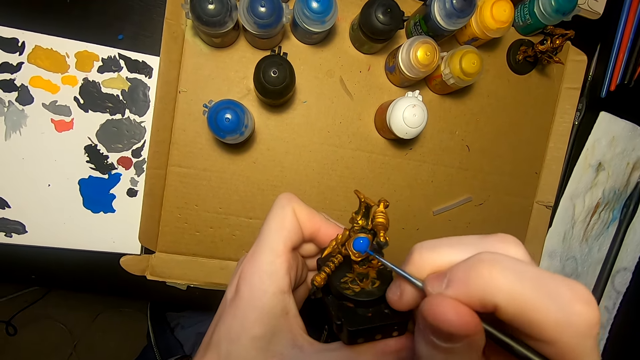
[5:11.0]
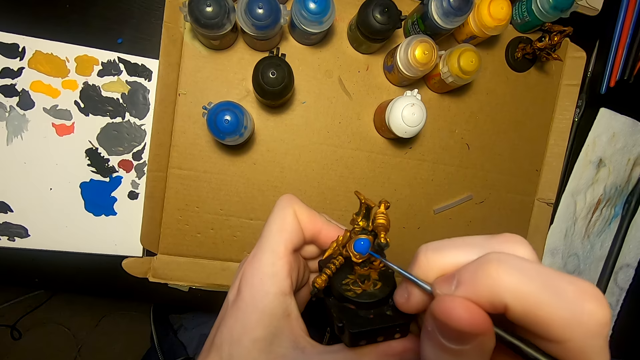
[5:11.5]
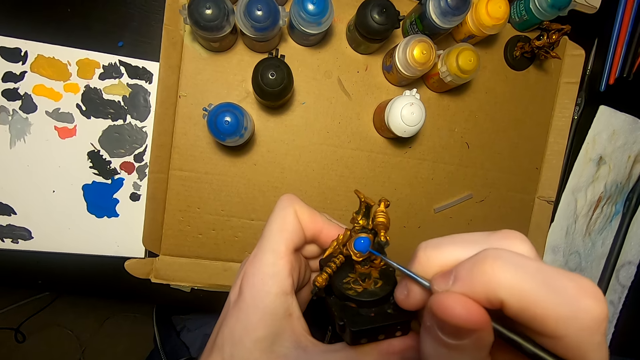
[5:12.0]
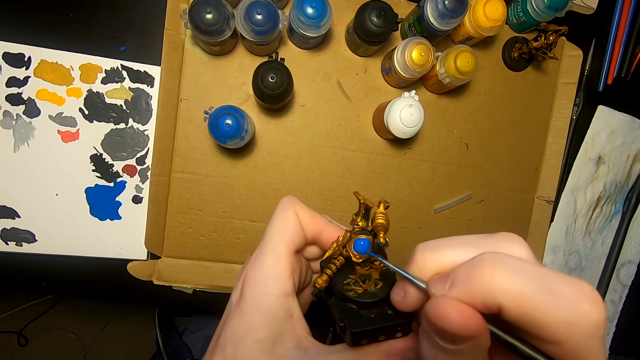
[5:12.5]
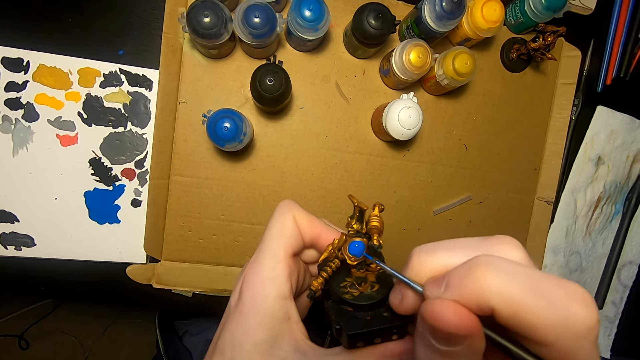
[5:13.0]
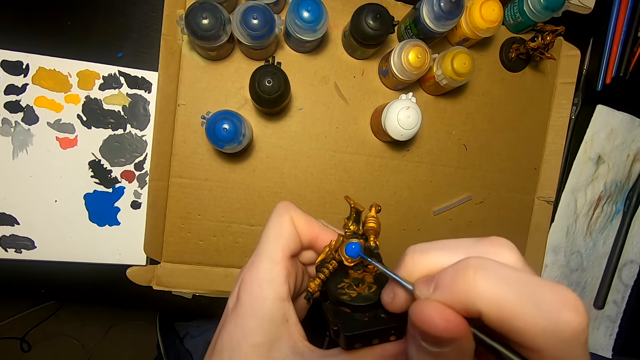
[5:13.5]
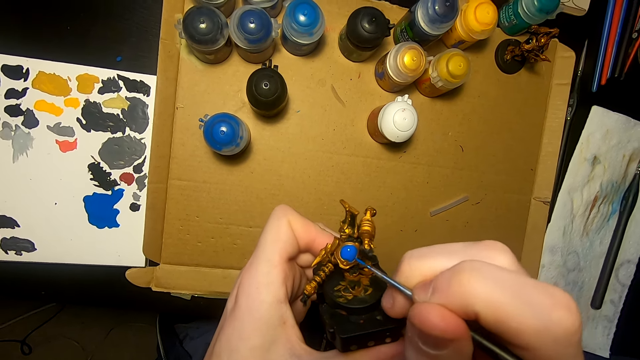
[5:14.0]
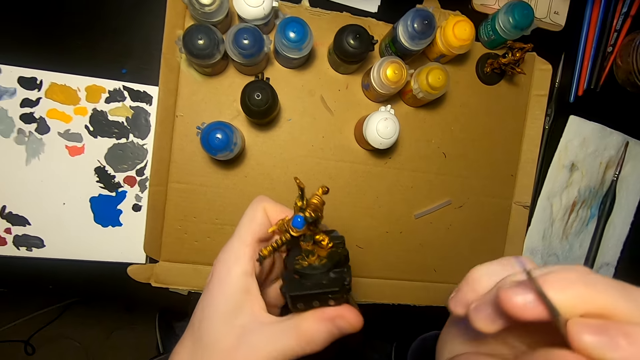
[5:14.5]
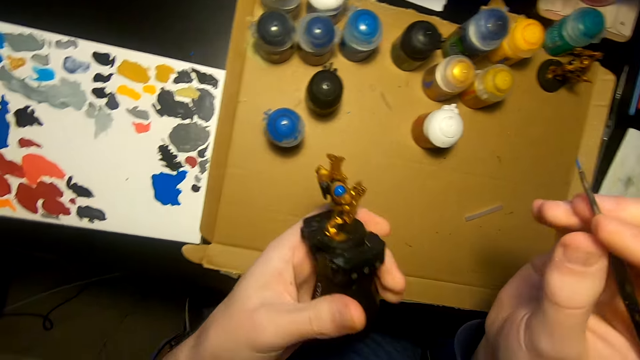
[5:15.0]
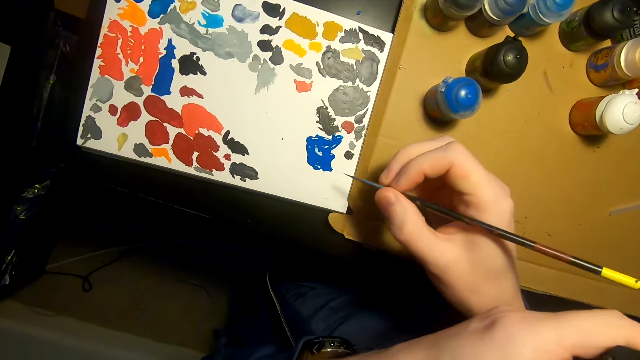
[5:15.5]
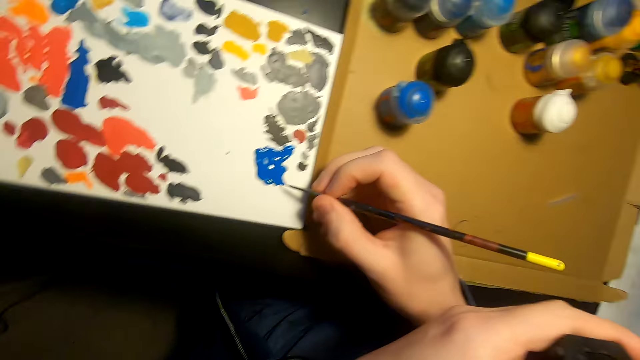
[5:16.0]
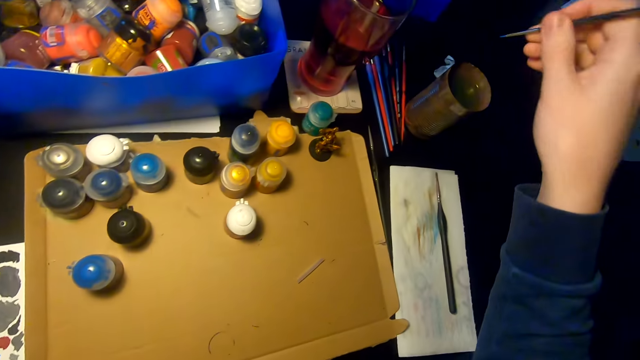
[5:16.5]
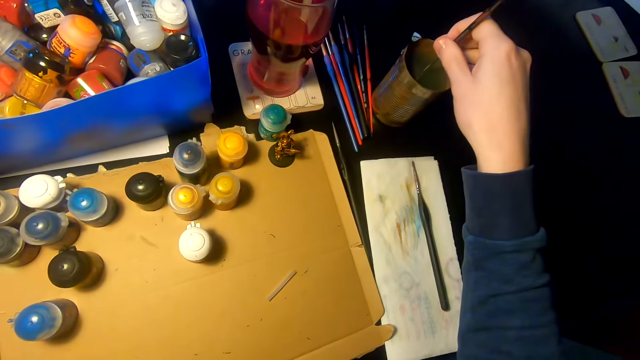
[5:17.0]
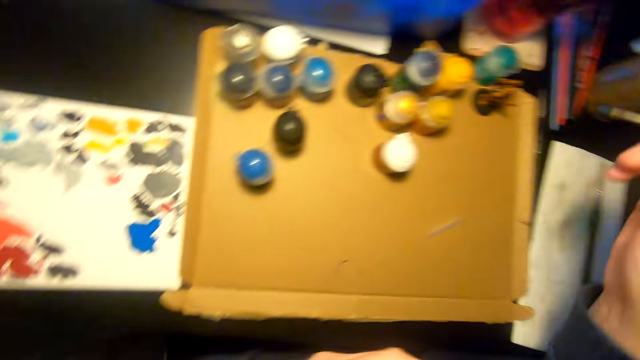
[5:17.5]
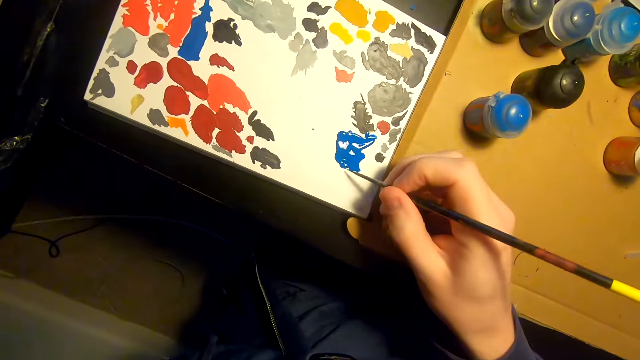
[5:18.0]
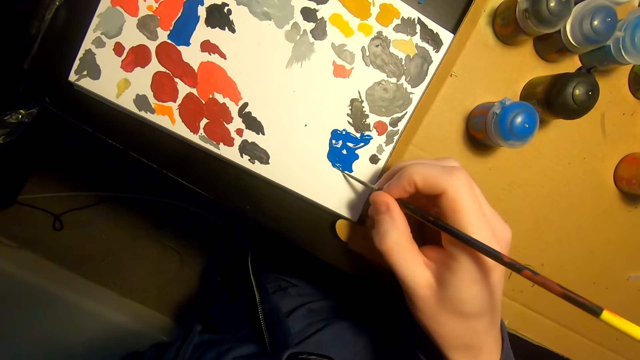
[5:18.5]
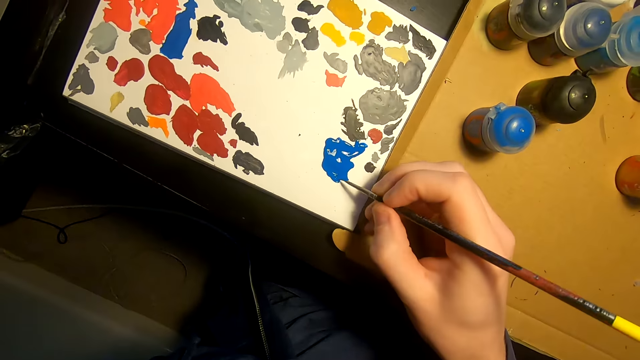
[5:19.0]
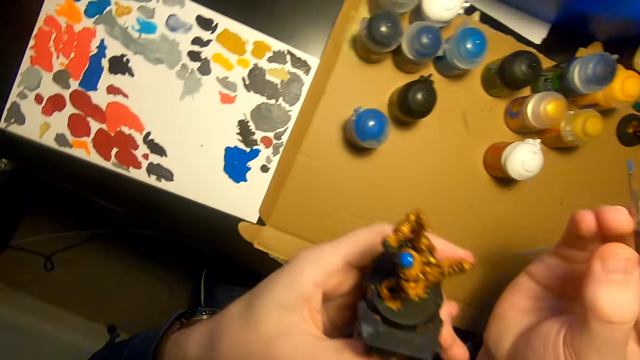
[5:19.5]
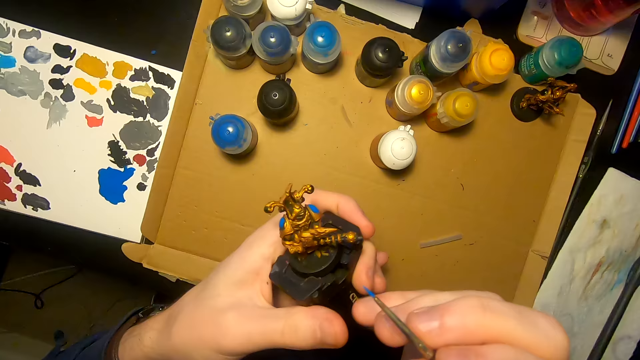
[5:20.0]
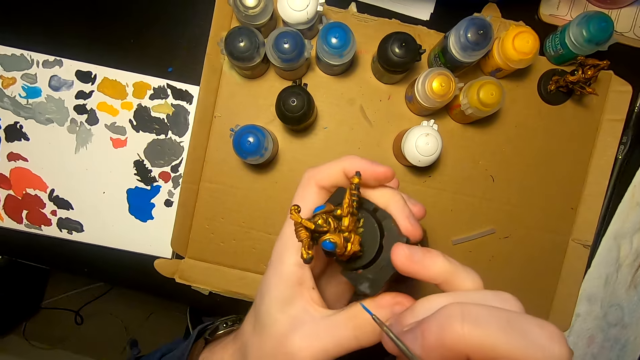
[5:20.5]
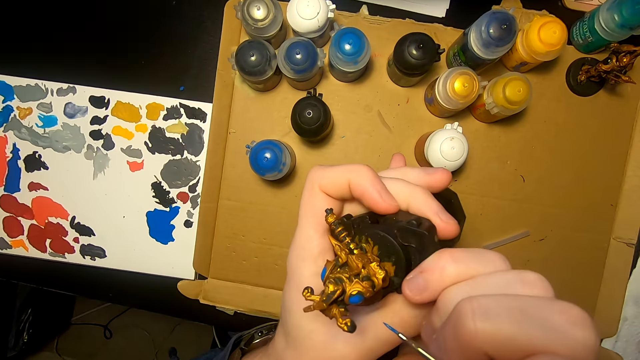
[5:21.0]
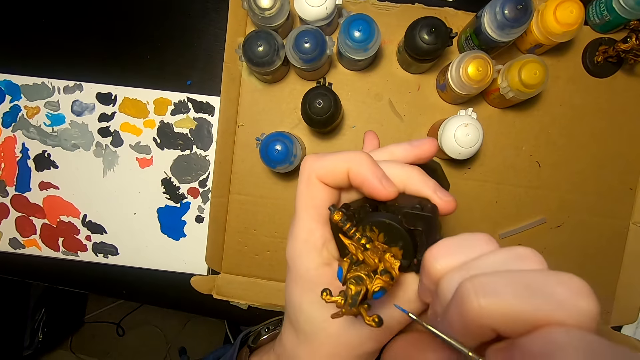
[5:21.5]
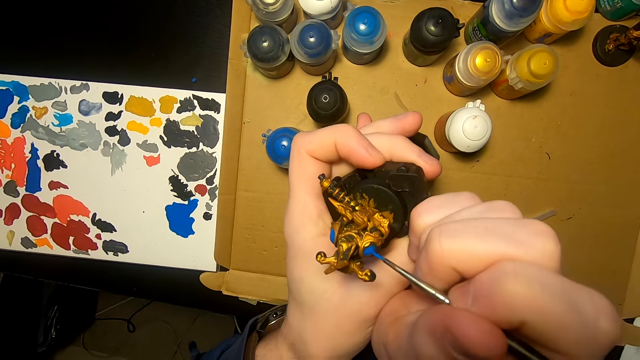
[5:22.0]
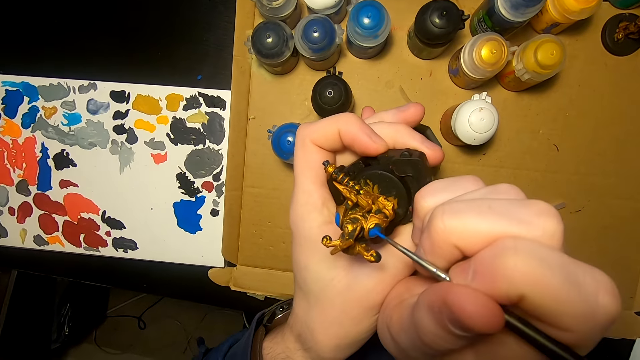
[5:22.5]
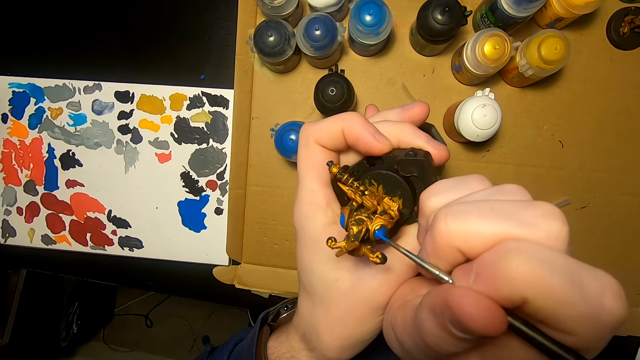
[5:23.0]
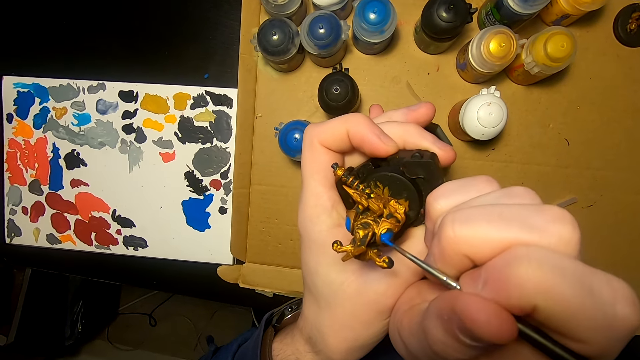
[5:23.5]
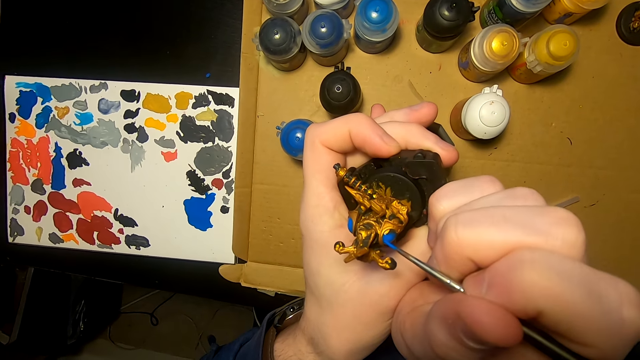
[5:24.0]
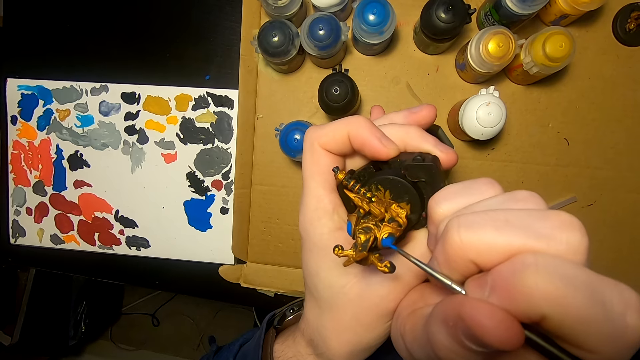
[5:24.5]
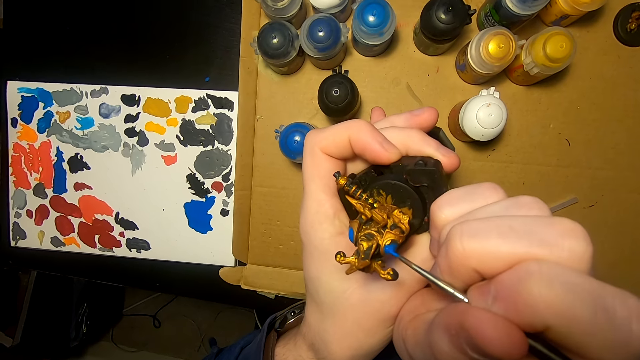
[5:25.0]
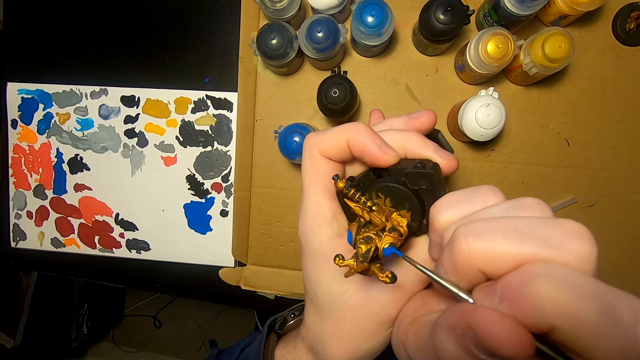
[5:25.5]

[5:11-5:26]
The camera wearer dips the paint brush in a tin of water. They dip the paint brush in the paint. They paint the model sculpture with a painting brush.

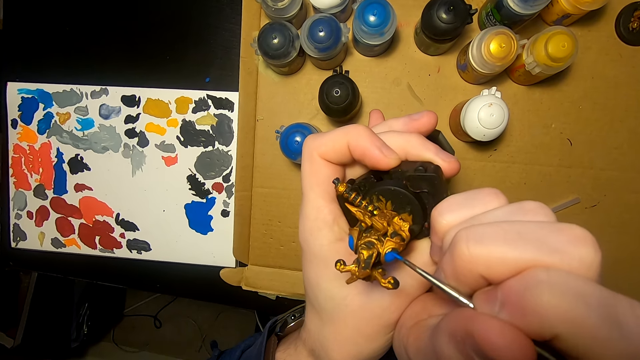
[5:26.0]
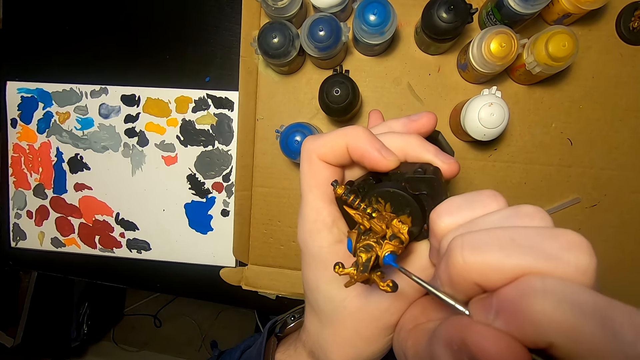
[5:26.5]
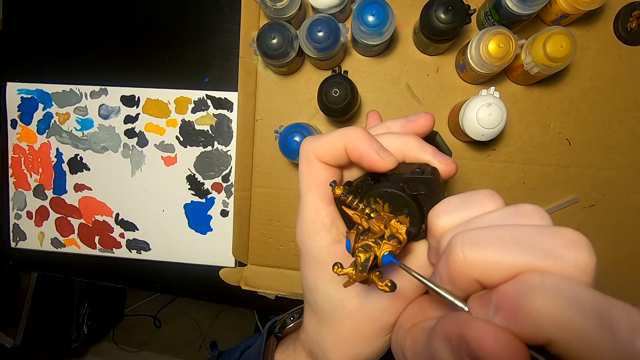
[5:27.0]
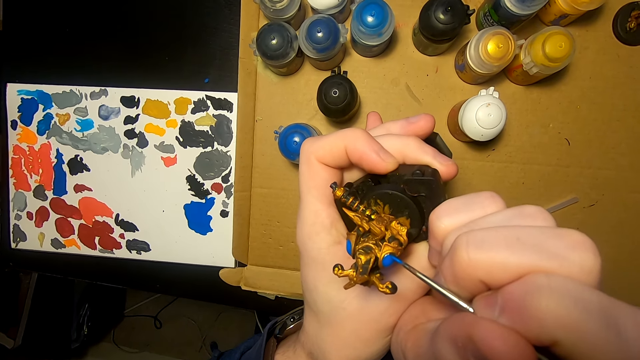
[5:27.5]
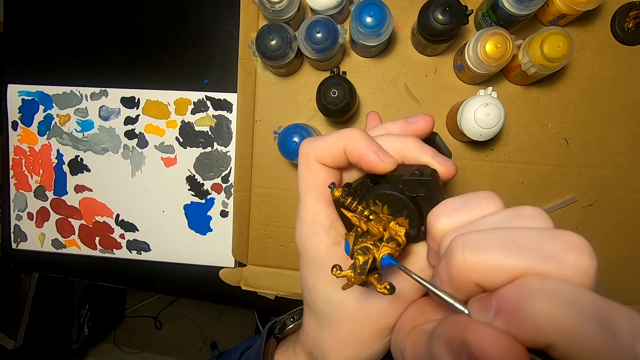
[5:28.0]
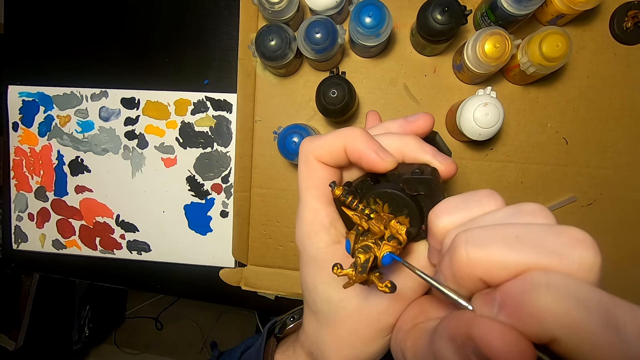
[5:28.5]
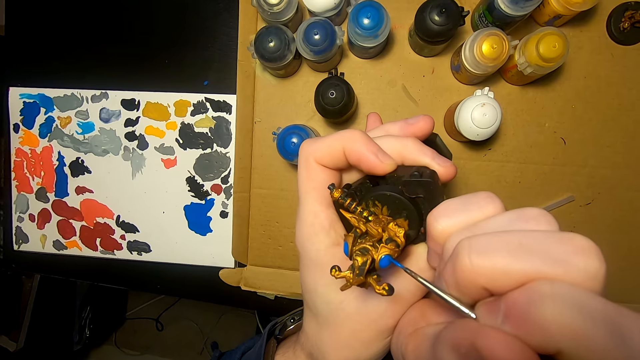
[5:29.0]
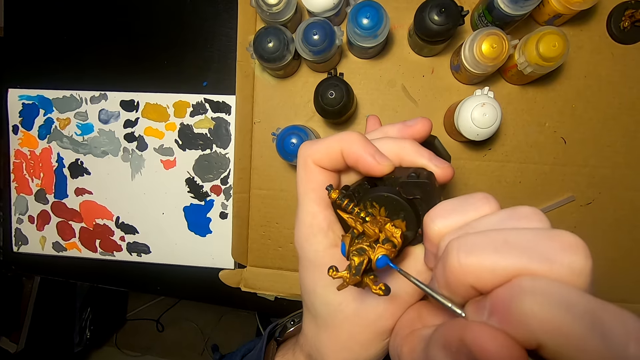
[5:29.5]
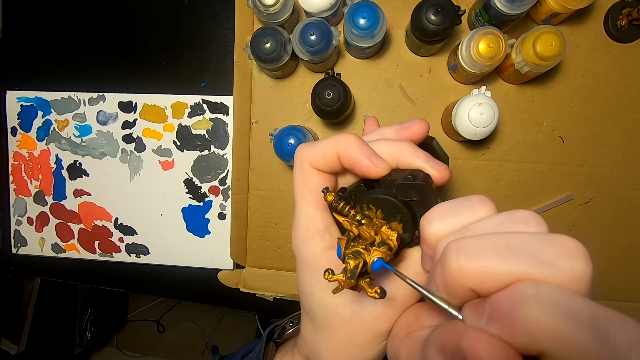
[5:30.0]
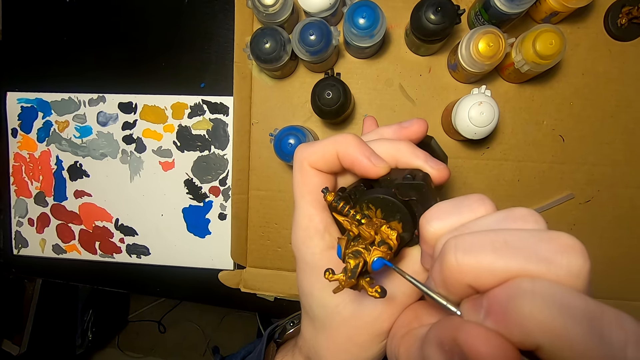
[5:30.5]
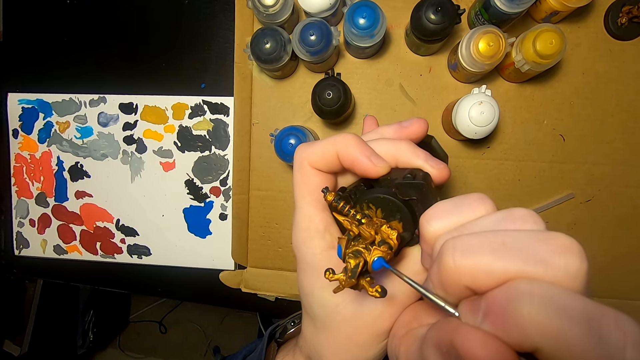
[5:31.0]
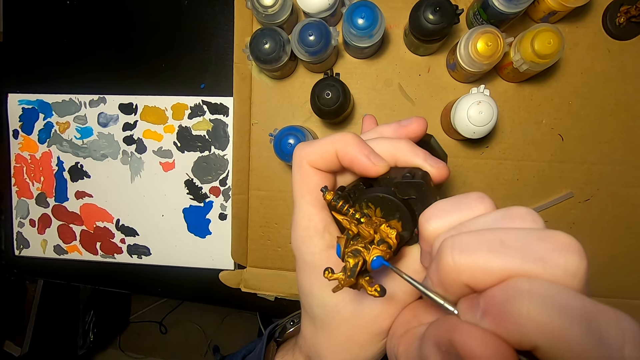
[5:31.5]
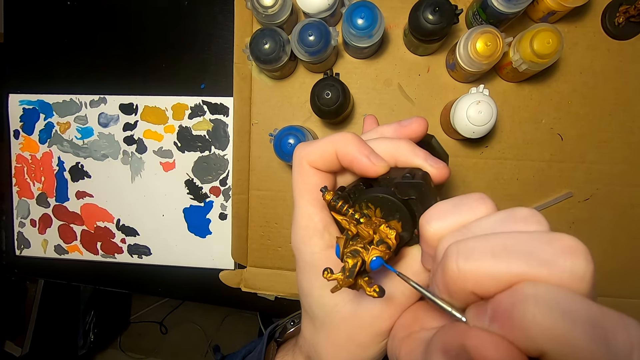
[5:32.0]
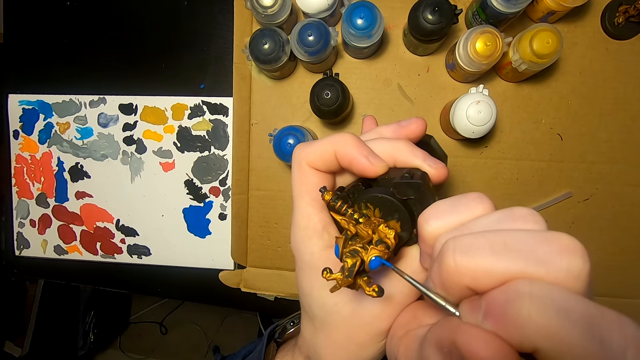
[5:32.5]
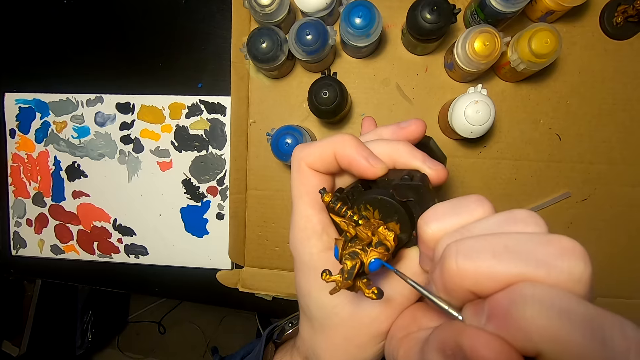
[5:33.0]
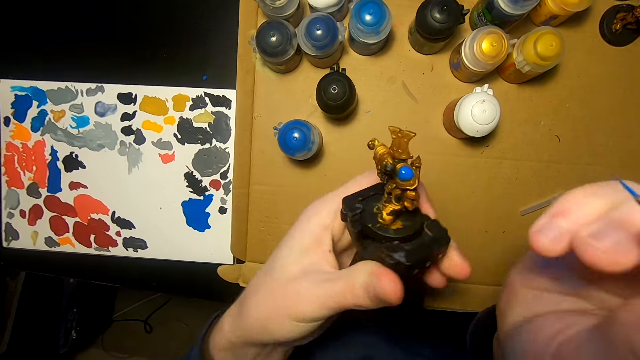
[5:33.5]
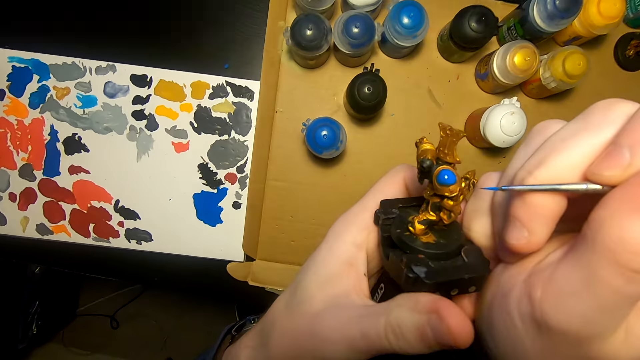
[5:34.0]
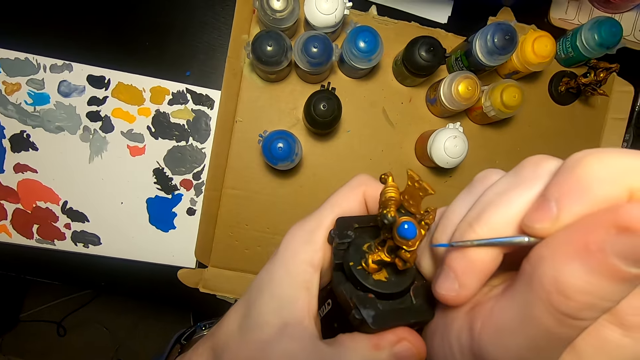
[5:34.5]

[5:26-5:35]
The camera wearer turns the model sculpture.
